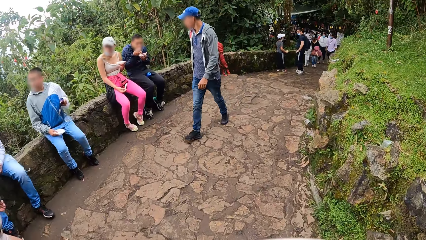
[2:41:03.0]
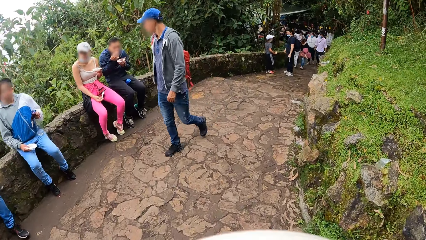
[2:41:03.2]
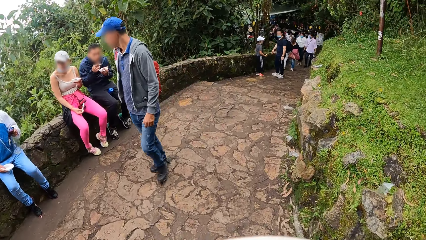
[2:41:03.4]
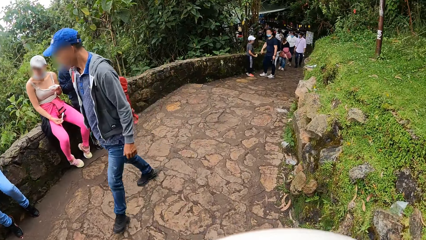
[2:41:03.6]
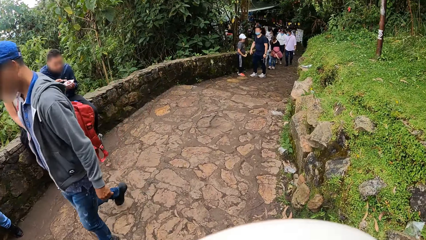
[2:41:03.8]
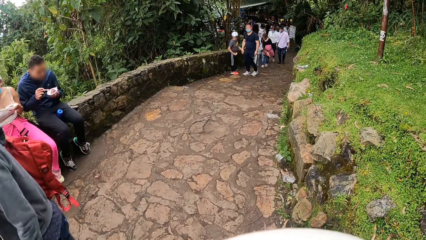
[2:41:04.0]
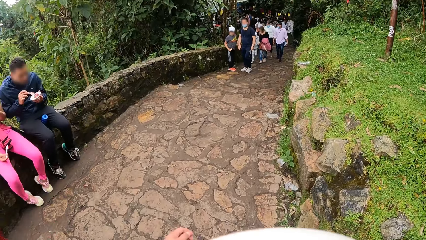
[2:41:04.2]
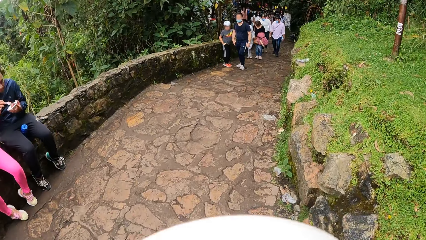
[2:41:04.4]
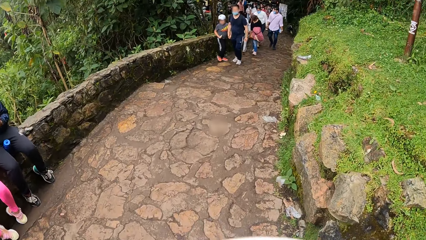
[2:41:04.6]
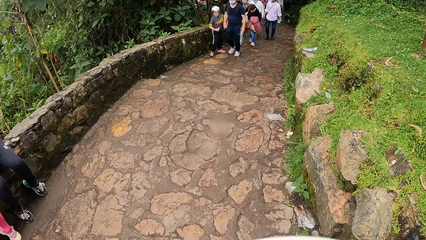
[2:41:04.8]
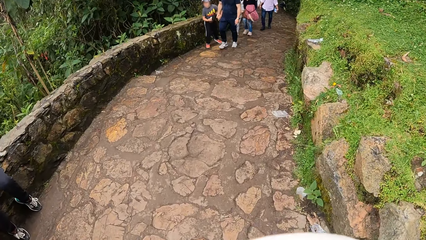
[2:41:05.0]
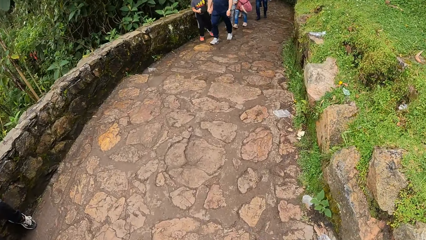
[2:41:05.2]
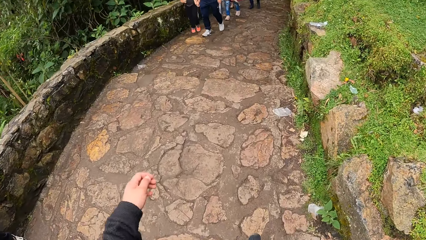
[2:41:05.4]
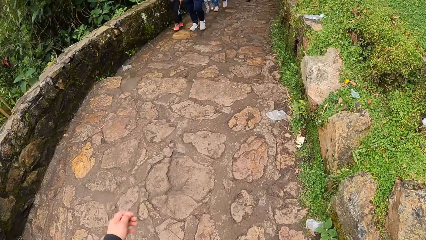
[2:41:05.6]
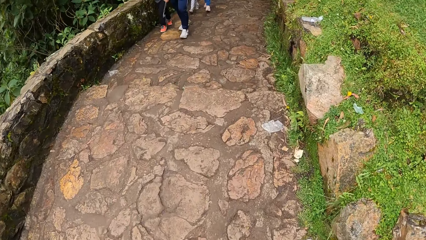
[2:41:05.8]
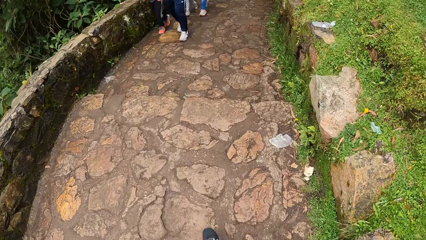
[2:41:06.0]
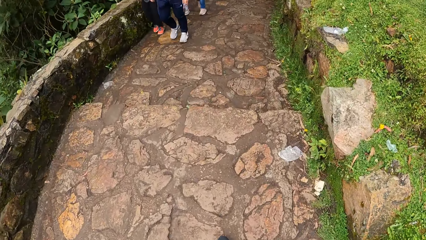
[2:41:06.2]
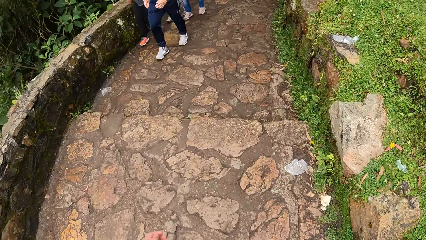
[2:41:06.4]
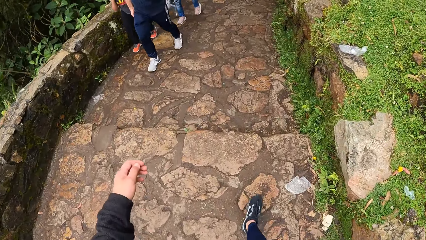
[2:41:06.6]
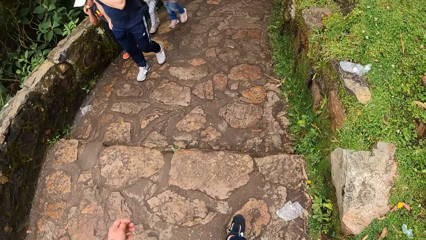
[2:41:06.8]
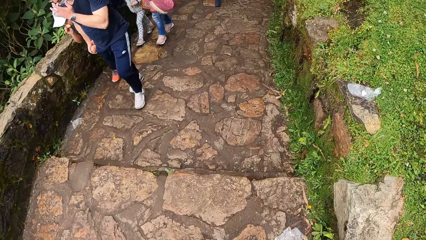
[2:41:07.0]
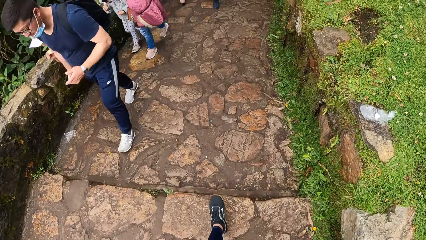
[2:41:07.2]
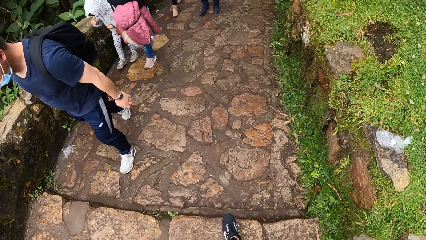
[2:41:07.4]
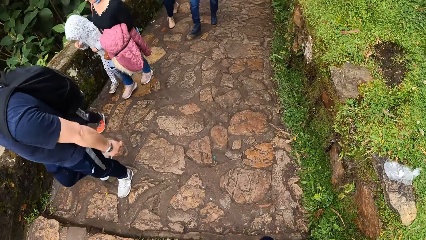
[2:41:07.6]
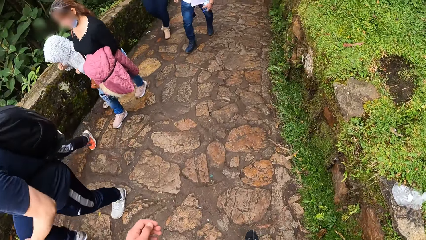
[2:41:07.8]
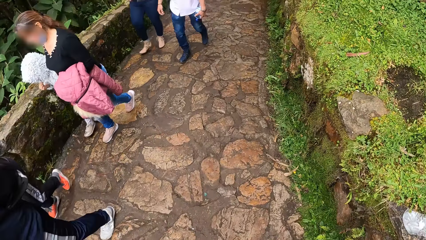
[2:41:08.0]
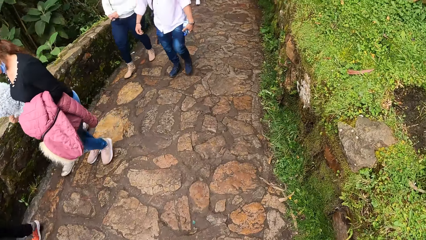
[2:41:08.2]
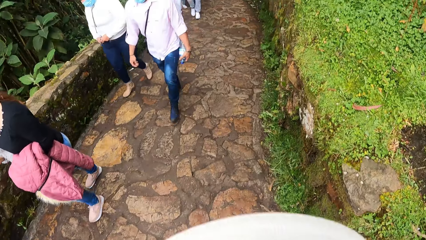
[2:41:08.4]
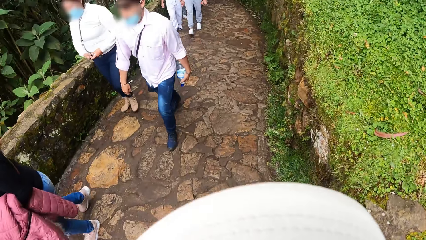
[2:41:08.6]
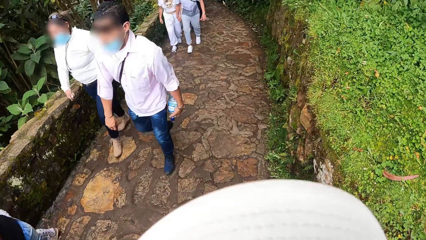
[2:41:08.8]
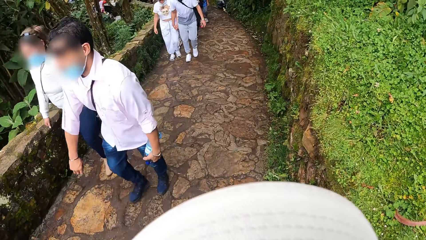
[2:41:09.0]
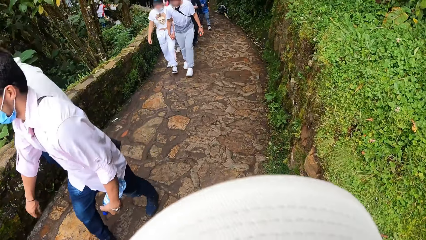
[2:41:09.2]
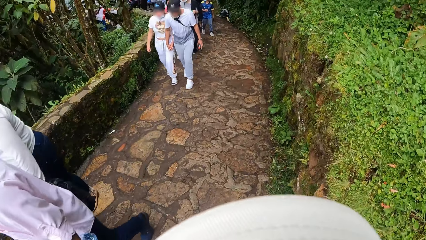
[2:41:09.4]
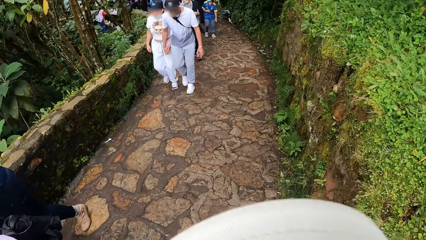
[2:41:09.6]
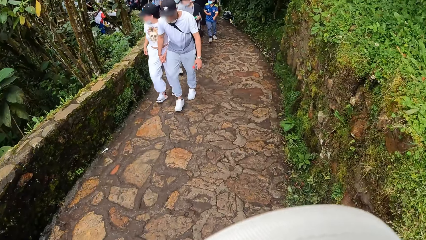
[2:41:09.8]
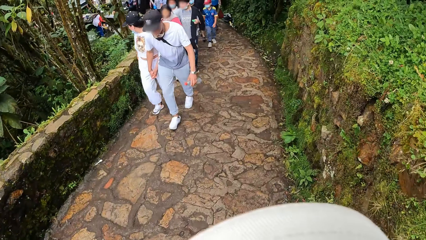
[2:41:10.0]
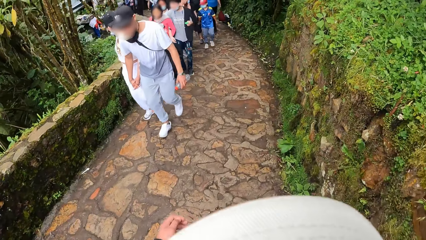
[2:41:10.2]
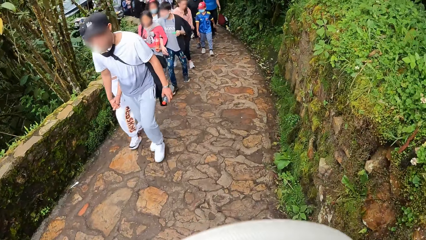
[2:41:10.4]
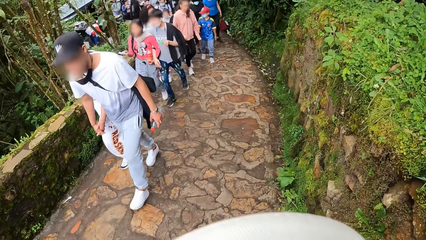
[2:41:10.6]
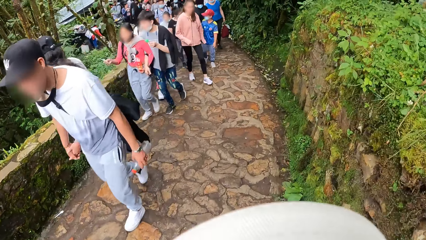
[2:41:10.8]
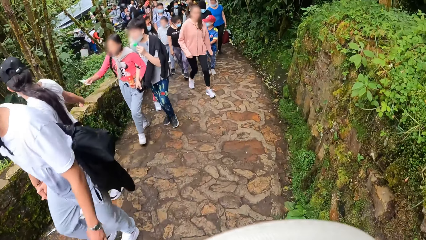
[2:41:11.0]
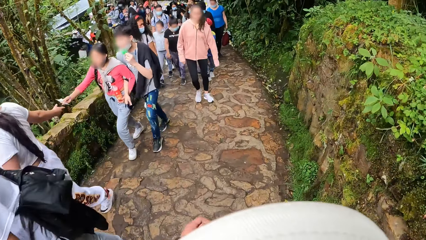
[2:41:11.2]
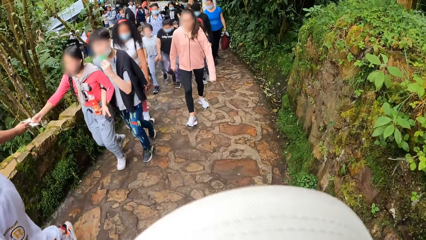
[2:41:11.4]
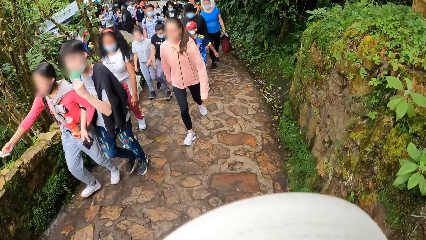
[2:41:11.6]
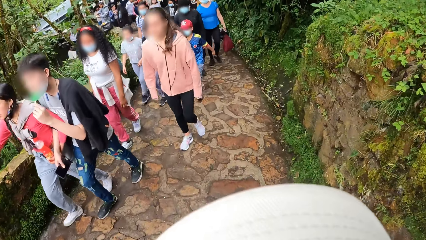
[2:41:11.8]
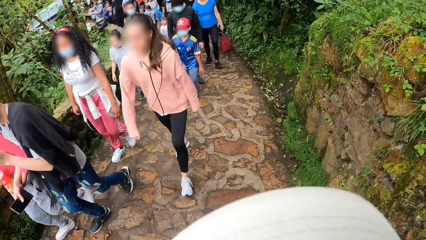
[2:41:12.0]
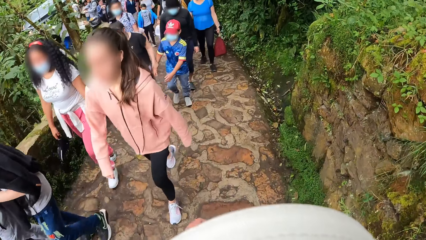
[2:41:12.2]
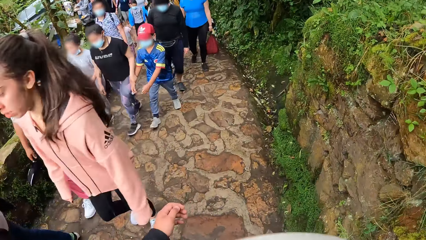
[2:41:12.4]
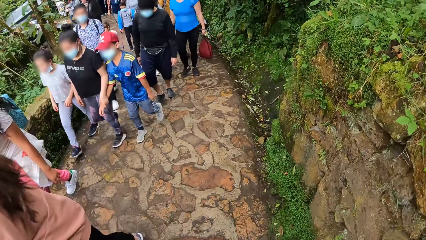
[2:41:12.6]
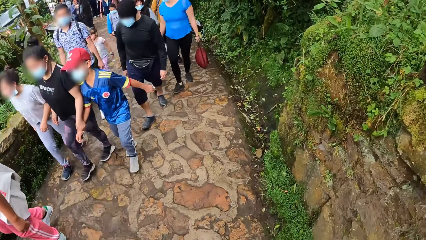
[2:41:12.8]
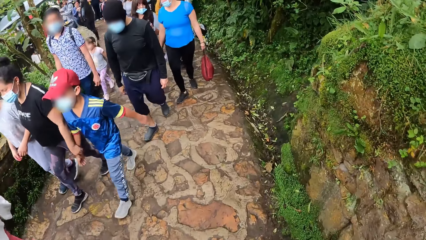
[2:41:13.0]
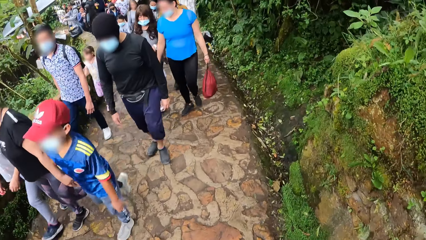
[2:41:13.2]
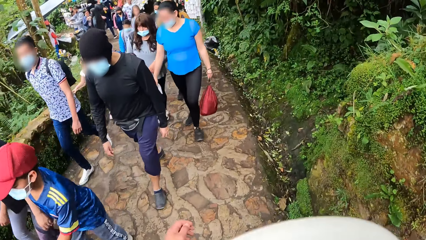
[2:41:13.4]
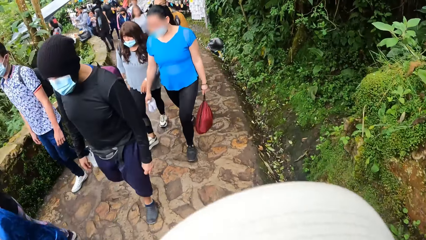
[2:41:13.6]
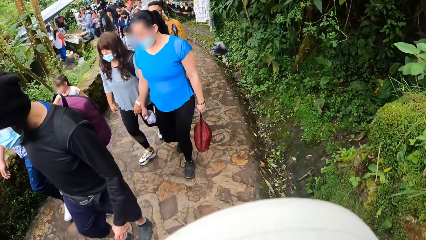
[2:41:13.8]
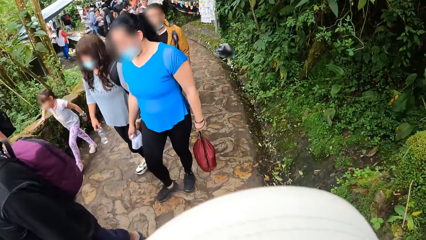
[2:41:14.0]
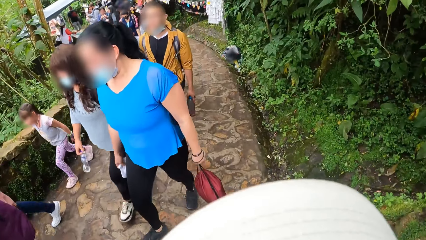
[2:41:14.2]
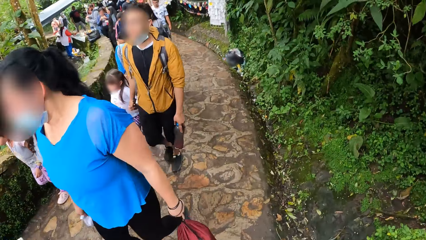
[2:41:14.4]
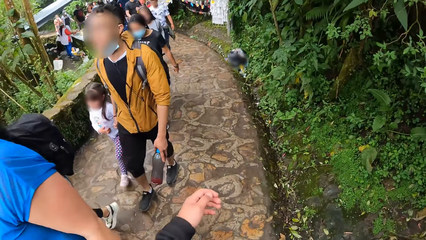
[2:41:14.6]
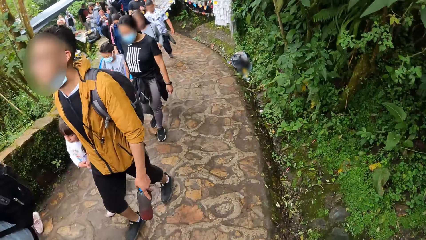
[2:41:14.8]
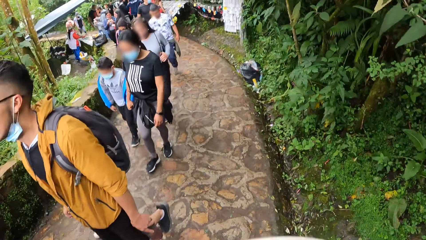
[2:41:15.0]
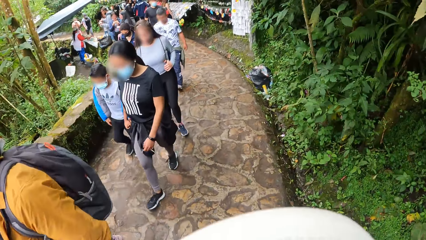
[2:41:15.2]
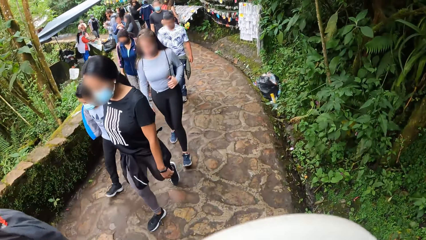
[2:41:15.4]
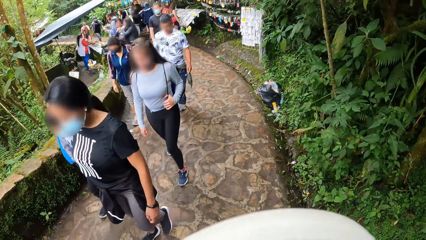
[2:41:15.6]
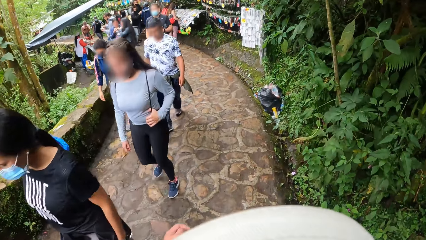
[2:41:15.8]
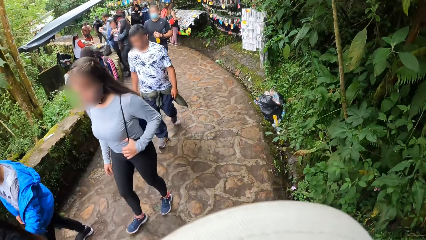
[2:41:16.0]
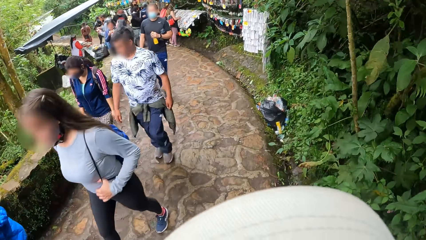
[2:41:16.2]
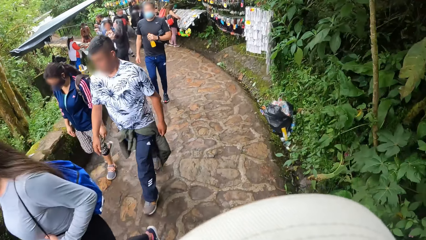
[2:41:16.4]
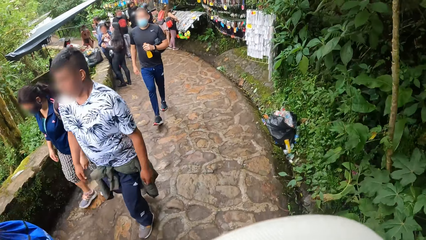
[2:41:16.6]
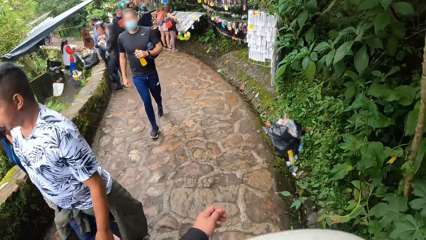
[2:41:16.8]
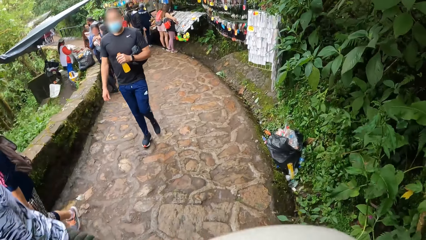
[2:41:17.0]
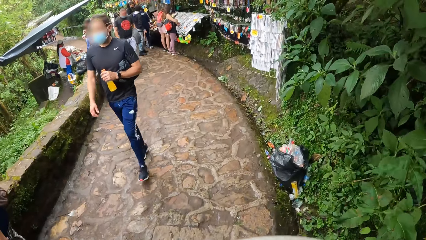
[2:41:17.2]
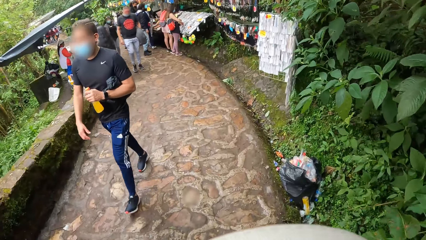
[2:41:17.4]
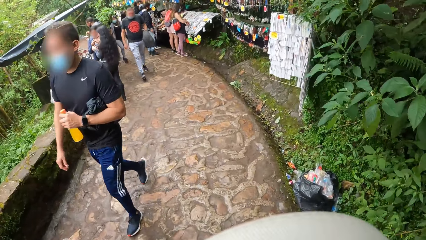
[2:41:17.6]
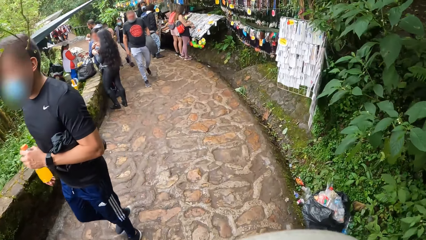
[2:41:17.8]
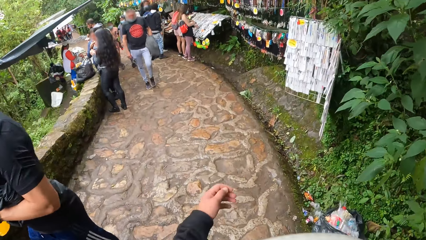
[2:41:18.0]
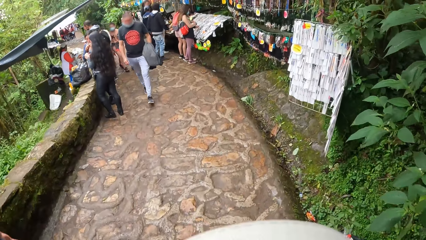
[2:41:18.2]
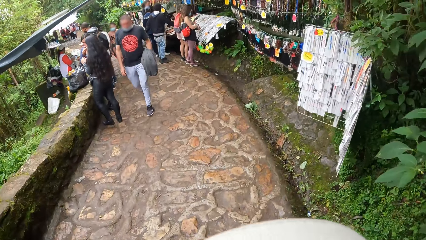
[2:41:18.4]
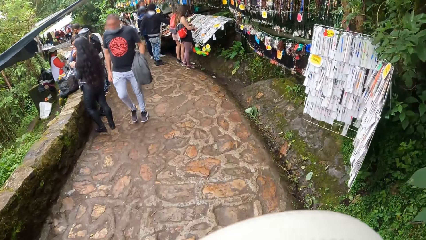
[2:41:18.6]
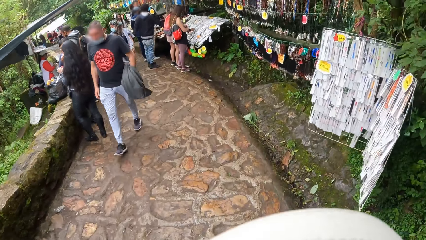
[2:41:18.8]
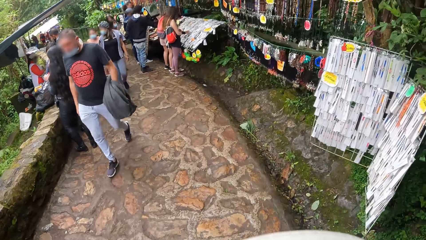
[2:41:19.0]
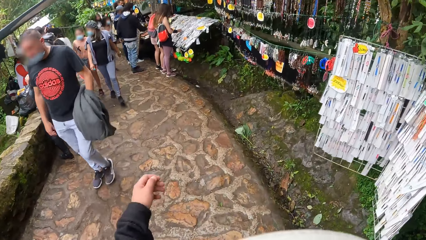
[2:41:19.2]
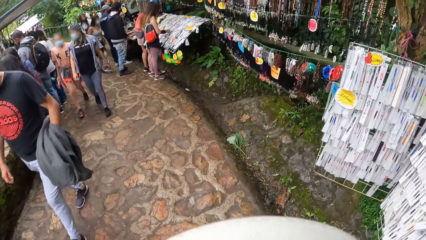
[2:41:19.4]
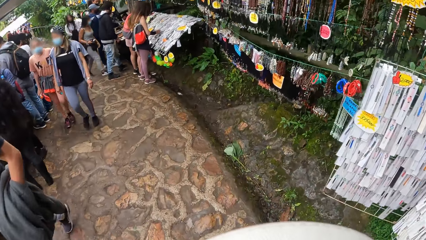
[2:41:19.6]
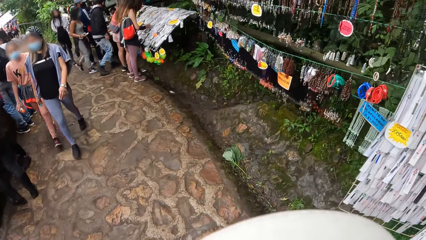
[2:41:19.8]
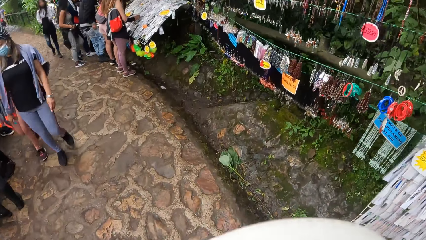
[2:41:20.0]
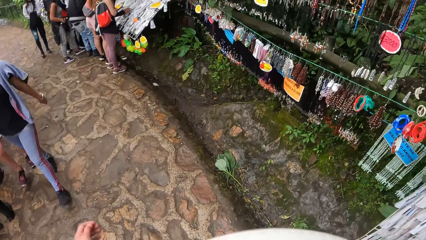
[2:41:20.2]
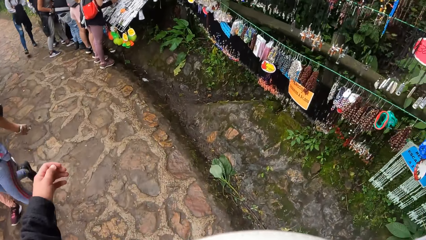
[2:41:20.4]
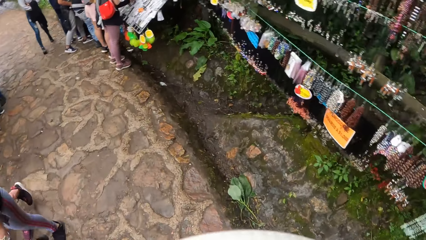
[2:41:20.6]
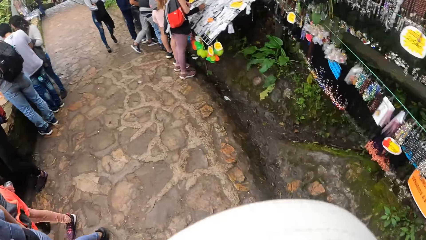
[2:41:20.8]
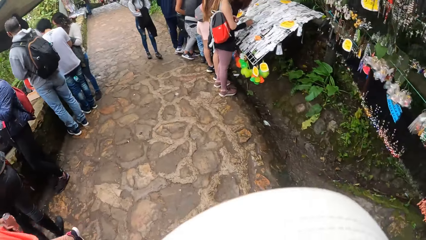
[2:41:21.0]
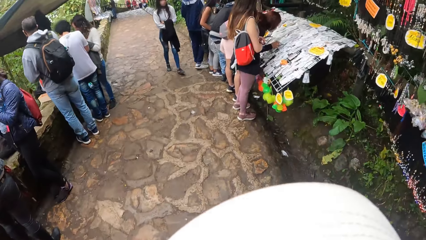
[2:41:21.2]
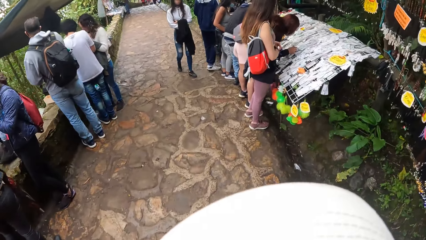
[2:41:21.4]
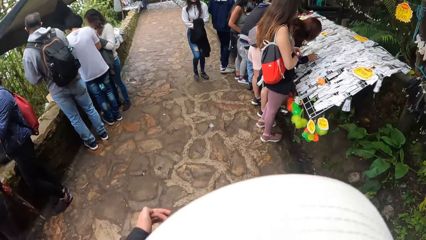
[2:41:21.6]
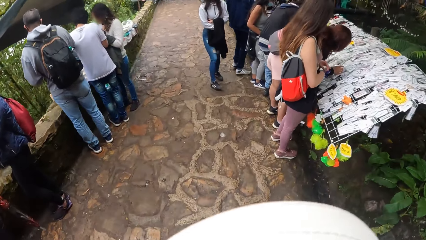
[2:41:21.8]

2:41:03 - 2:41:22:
The camera wearer swings the left hand and walks. They swing the left hand and walk repeatedly.
